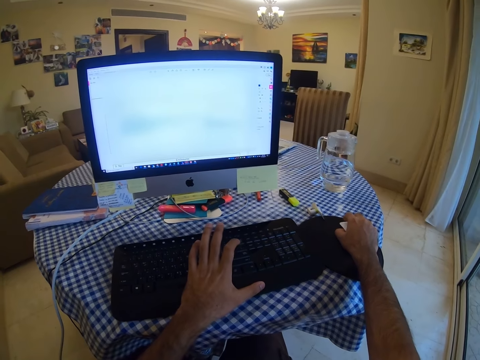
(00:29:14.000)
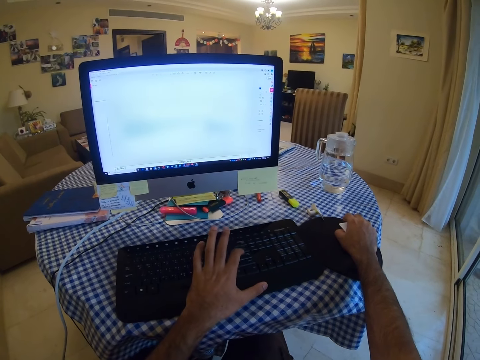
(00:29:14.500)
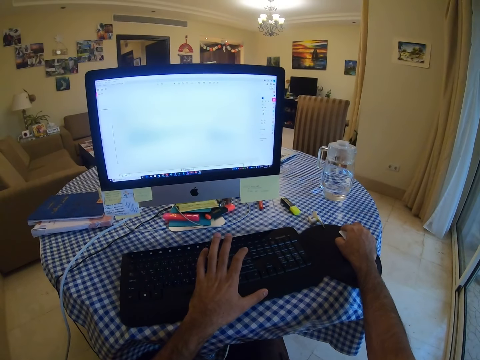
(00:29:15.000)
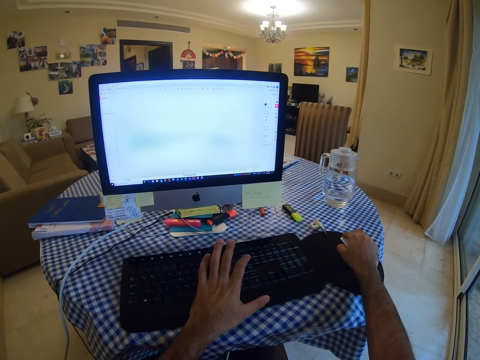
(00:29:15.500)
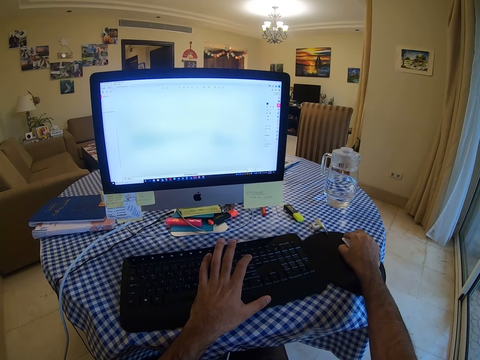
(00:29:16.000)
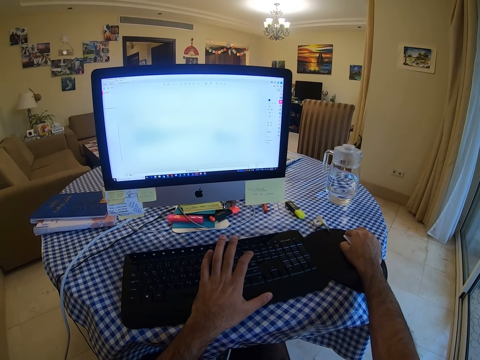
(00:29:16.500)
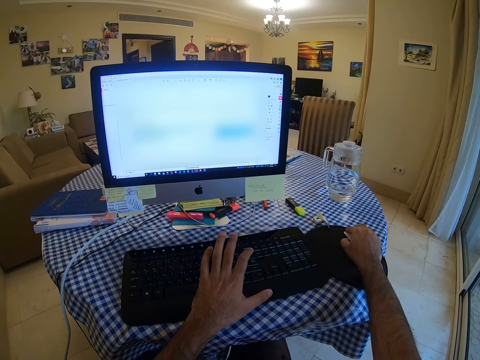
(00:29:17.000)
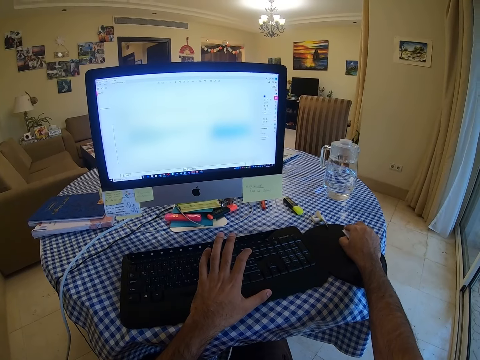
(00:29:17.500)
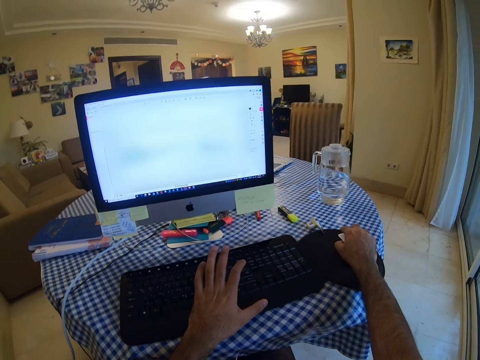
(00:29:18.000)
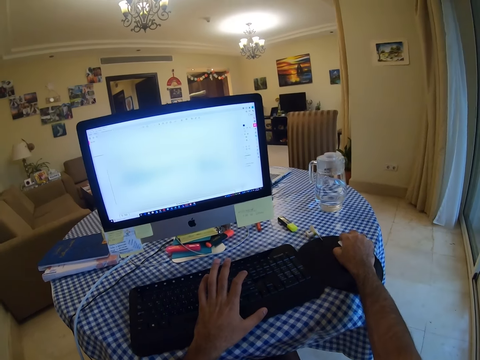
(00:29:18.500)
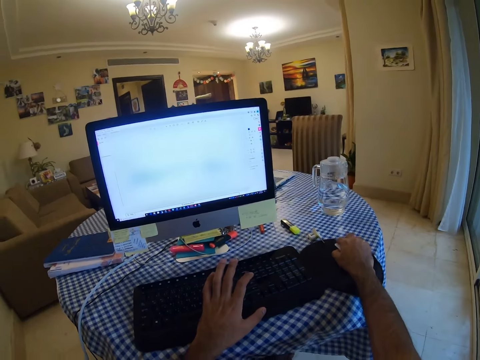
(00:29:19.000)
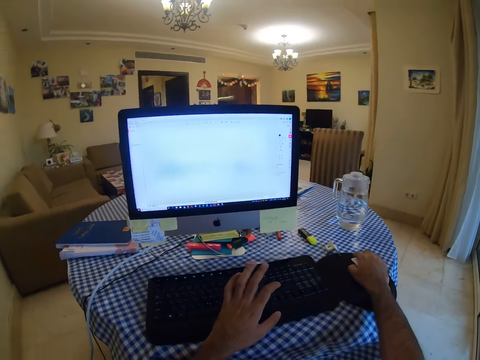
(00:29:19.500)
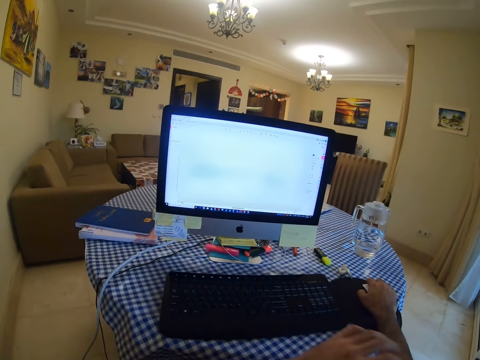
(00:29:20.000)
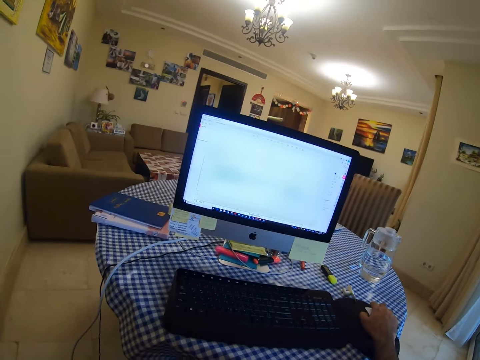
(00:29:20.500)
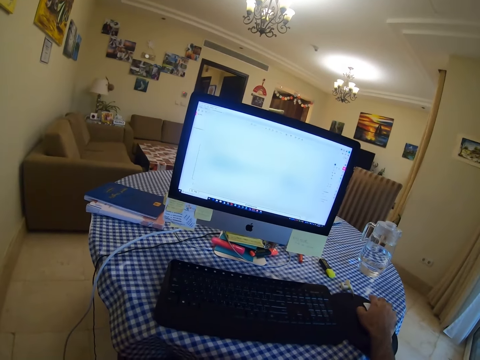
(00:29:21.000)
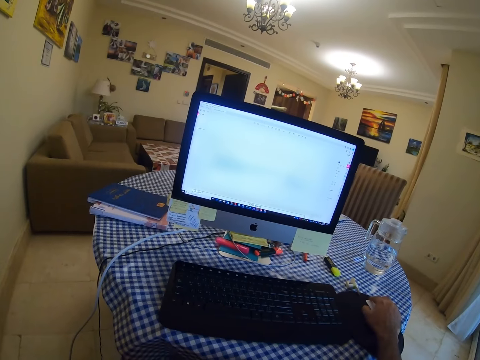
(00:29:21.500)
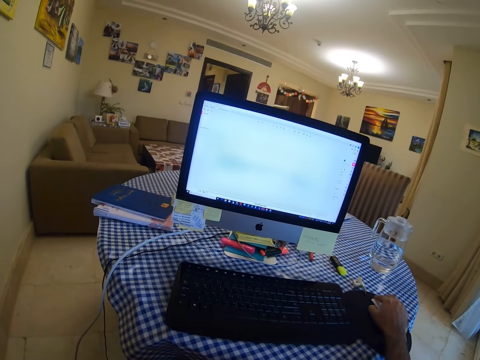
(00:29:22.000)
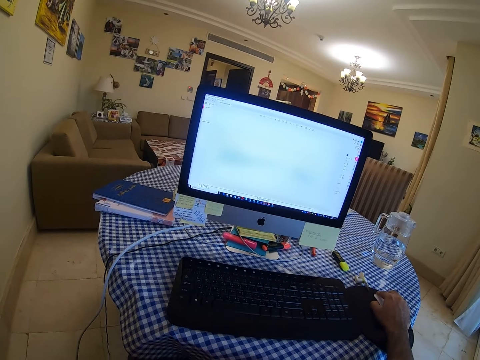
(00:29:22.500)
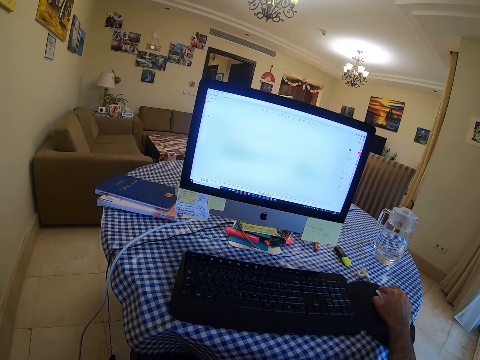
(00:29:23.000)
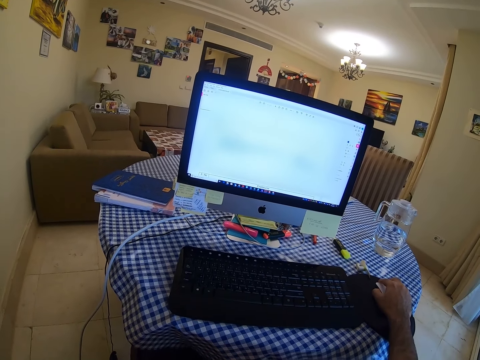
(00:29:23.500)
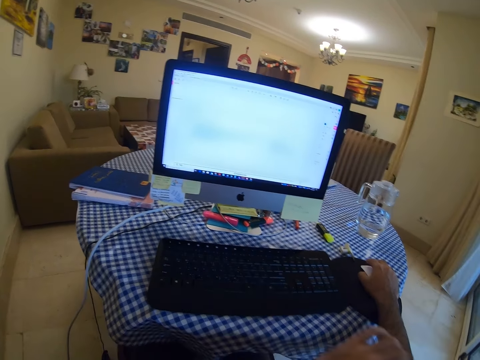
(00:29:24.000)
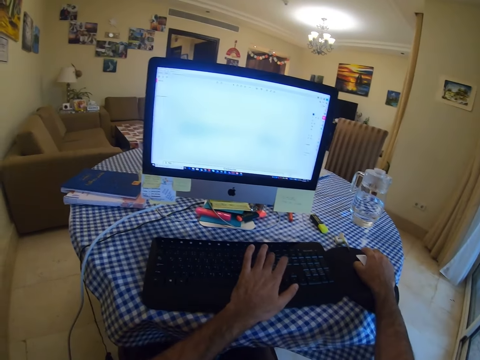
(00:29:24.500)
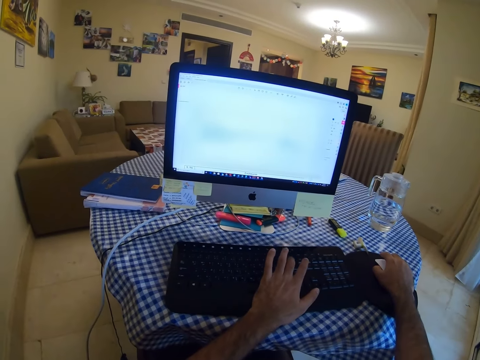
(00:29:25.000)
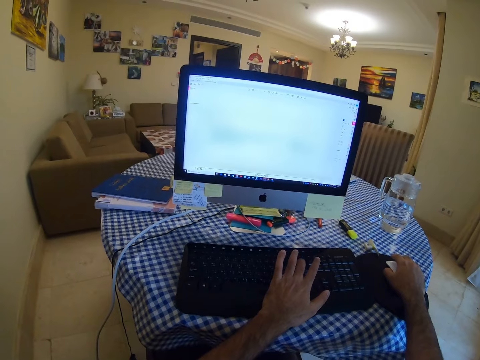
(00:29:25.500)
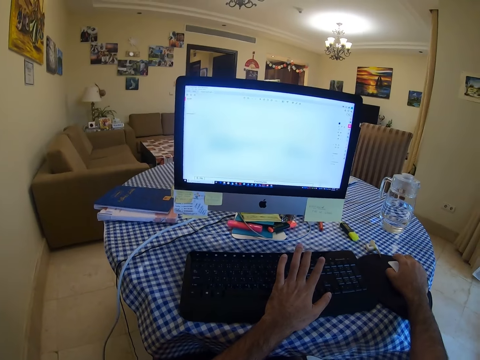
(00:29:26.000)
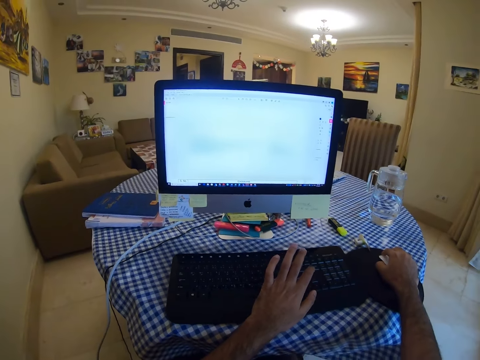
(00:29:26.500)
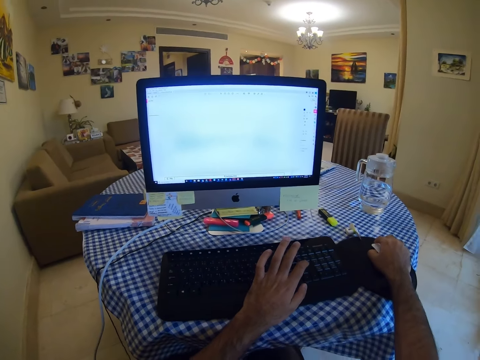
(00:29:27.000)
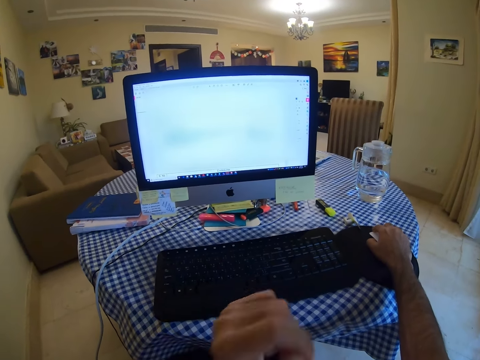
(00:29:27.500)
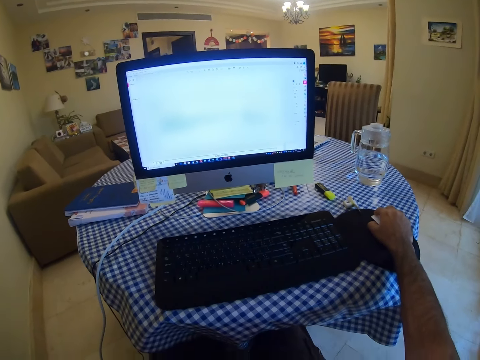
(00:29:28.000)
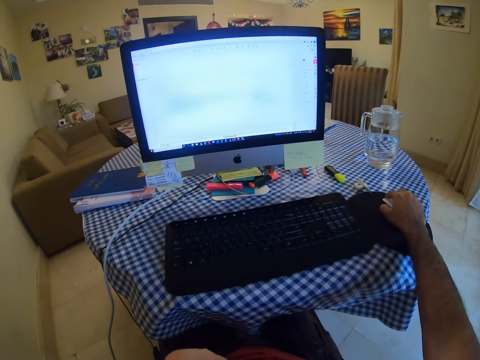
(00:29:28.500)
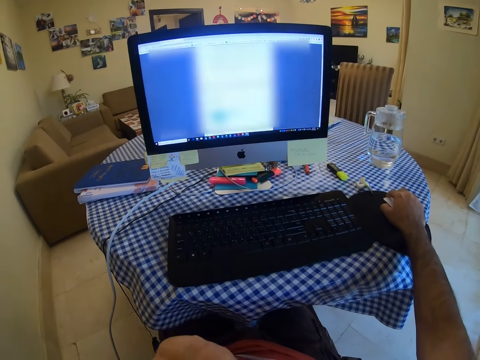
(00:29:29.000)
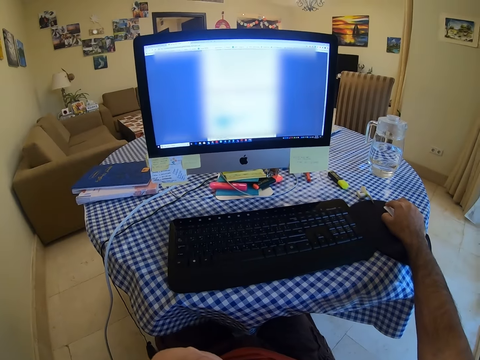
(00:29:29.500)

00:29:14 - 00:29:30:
The camera wearer presses on the keyboard. They click on the mouse. They hold the mouse. They type on the keyboard. They click on the mouse.

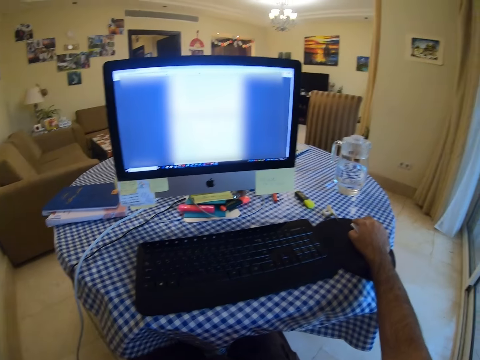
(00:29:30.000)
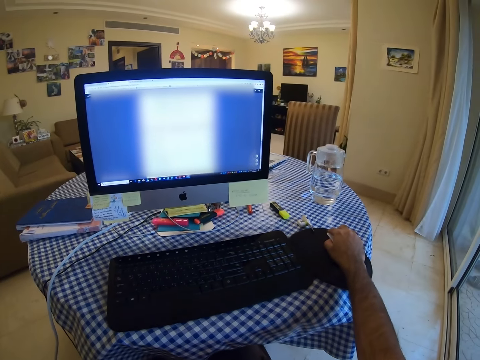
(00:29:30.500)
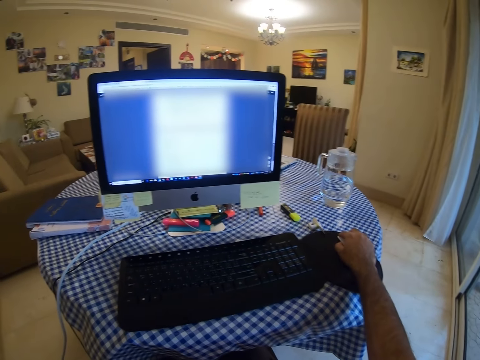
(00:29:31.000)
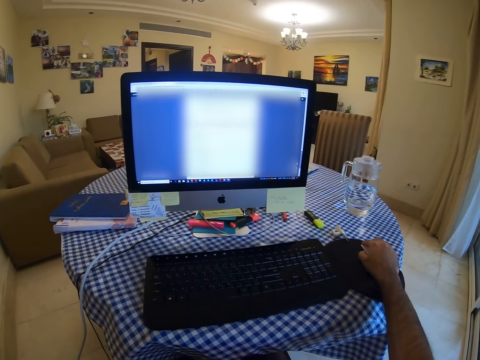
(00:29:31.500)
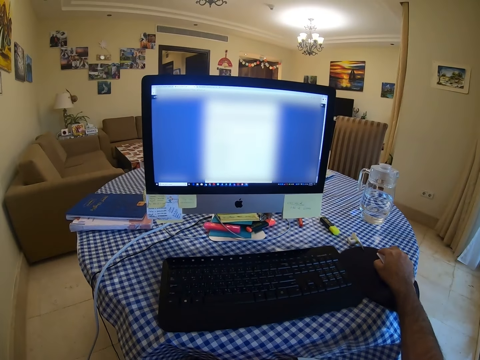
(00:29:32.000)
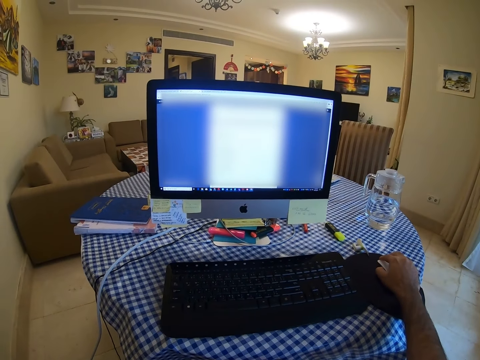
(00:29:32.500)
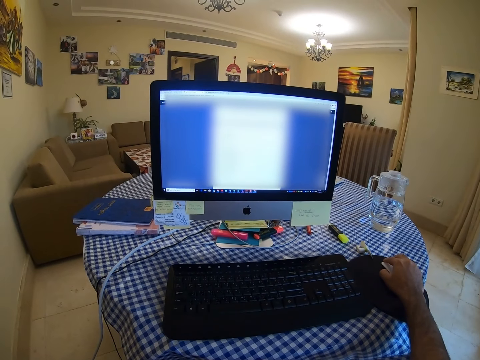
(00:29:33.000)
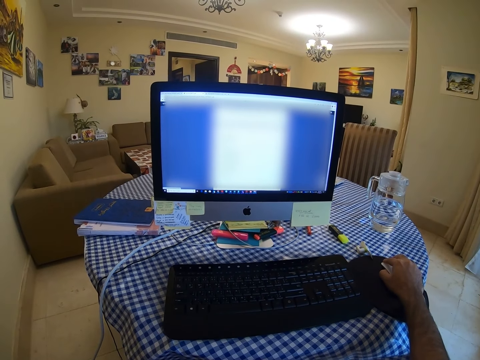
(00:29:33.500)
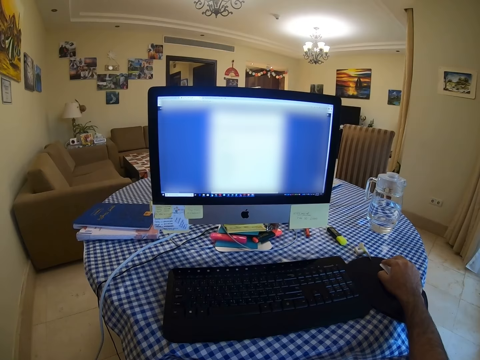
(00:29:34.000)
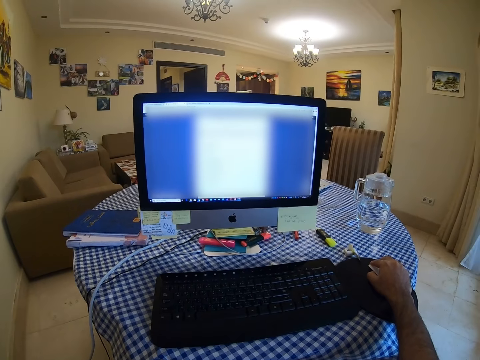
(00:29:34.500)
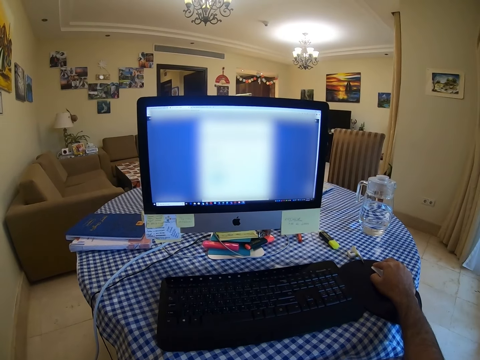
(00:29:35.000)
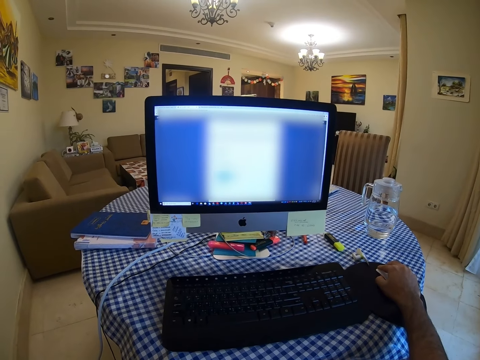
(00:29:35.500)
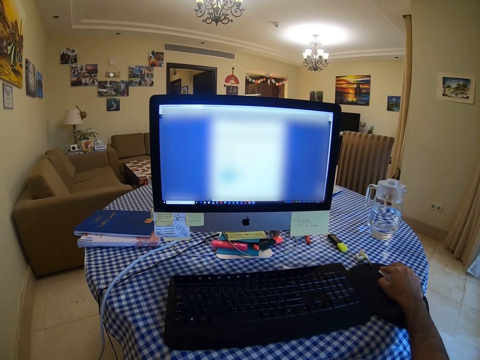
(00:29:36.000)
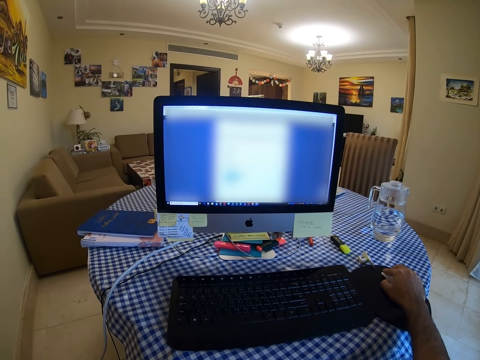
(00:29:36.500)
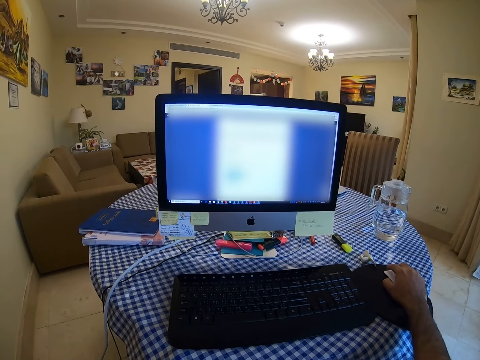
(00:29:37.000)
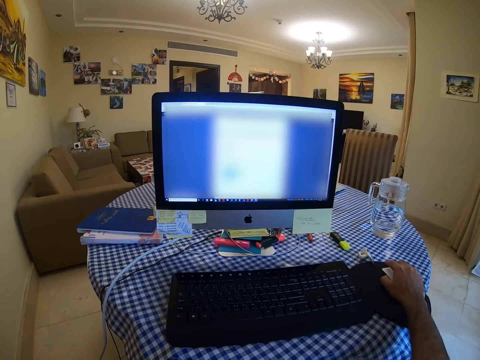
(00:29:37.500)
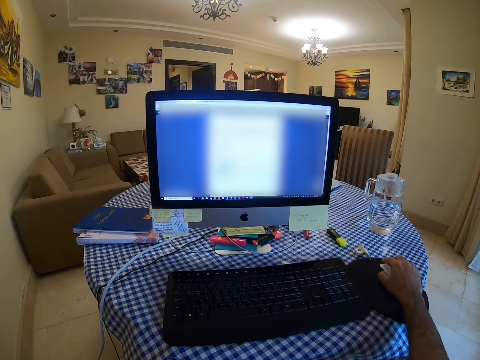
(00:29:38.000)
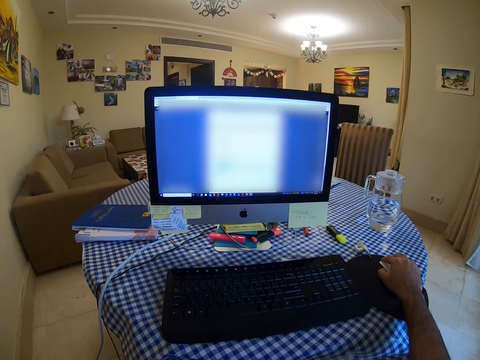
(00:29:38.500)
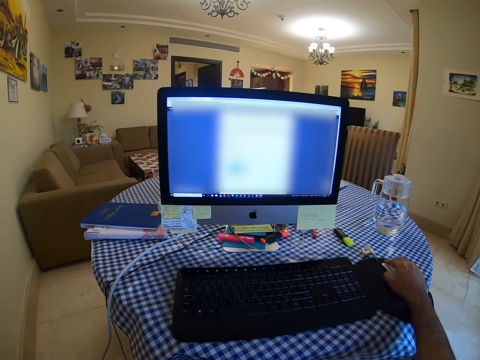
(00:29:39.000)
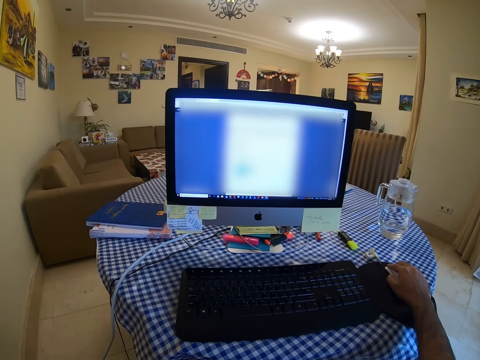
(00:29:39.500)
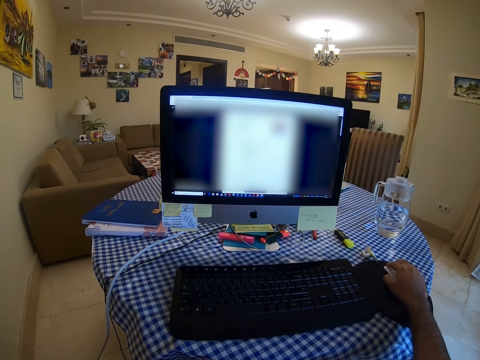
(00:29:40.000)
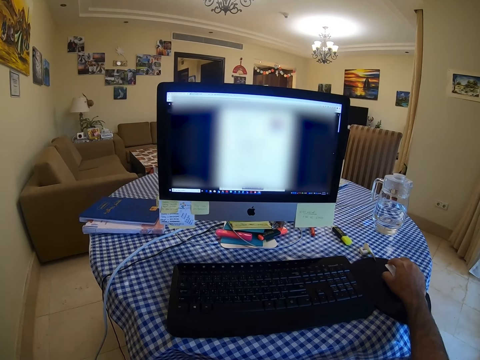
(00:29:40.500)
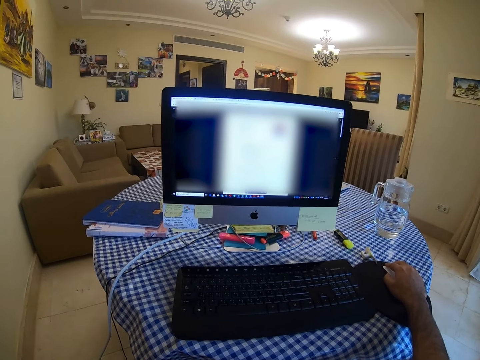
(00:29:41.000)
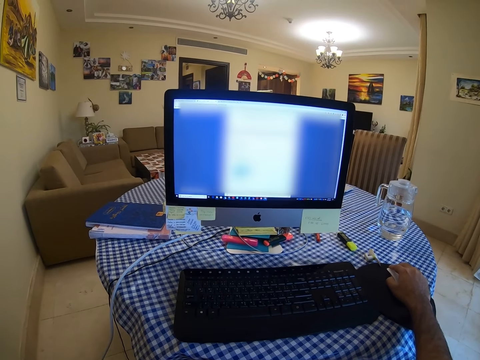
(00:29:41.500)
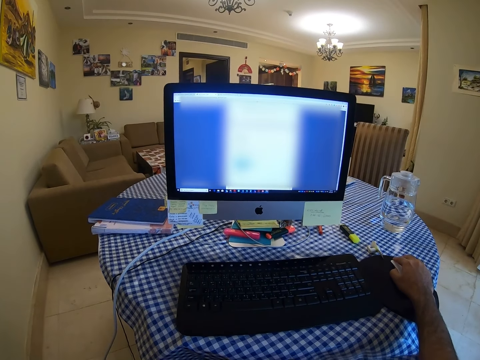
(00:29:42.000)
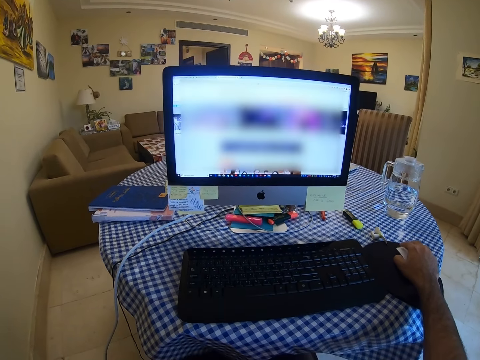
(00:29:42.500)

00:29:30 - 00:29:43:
The camera wearer holds the mouse.
